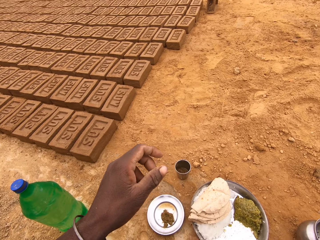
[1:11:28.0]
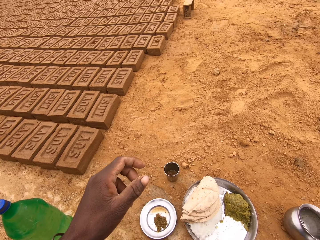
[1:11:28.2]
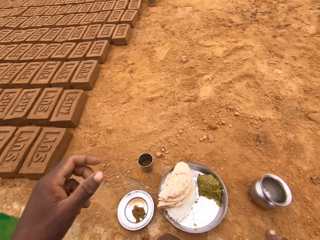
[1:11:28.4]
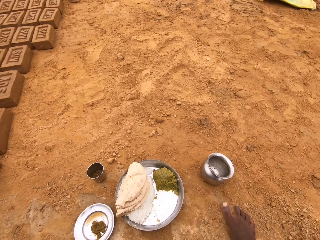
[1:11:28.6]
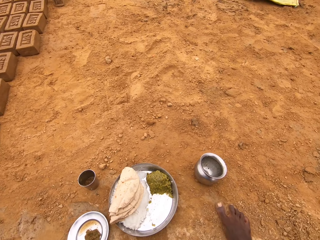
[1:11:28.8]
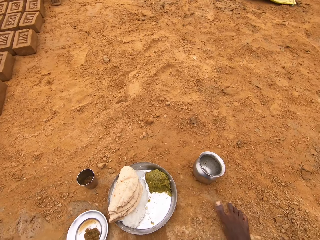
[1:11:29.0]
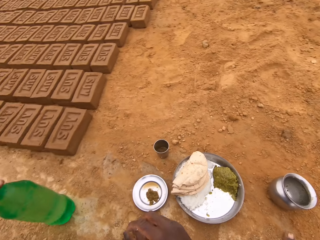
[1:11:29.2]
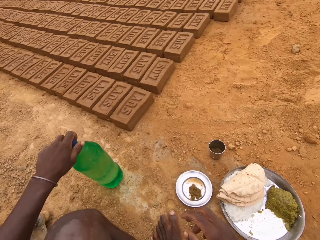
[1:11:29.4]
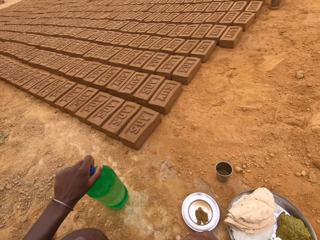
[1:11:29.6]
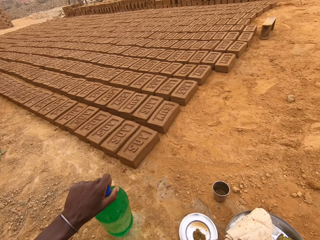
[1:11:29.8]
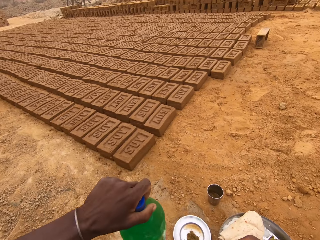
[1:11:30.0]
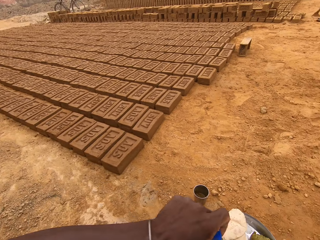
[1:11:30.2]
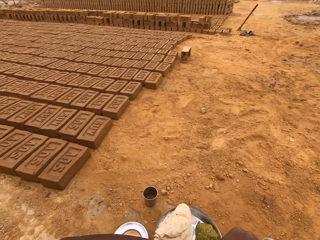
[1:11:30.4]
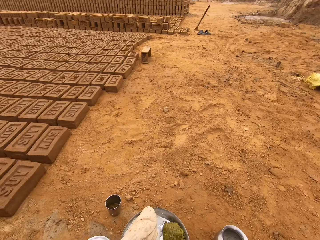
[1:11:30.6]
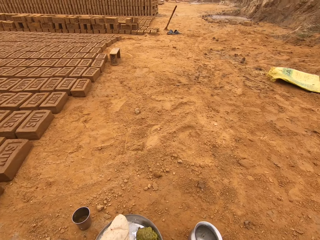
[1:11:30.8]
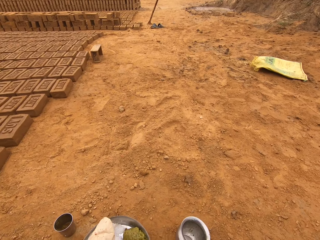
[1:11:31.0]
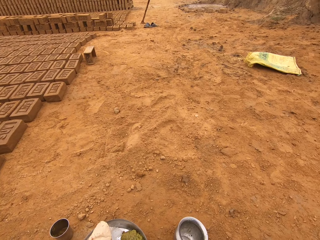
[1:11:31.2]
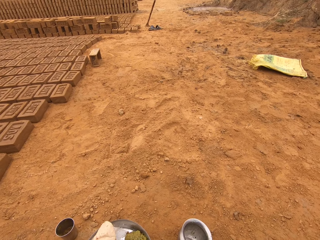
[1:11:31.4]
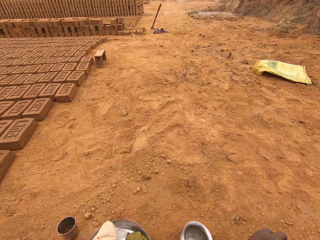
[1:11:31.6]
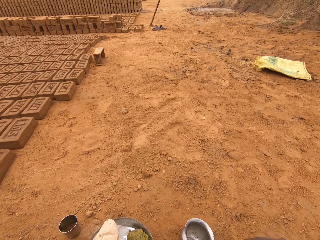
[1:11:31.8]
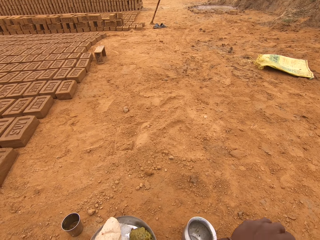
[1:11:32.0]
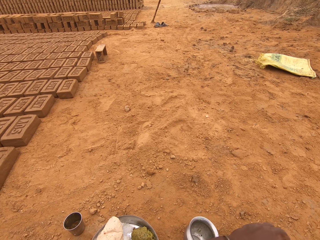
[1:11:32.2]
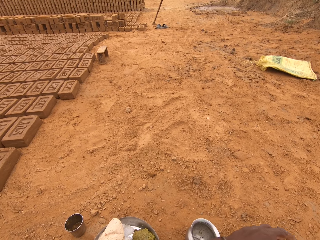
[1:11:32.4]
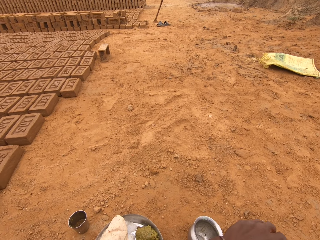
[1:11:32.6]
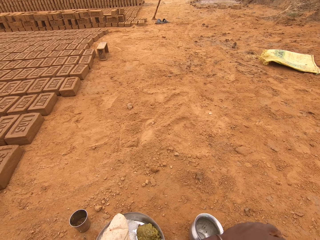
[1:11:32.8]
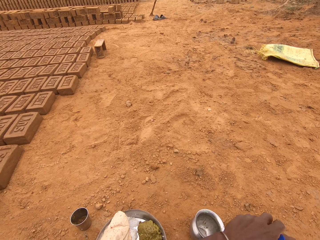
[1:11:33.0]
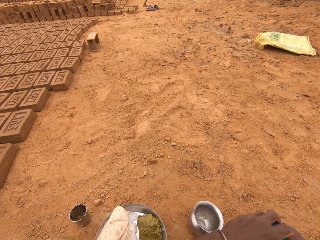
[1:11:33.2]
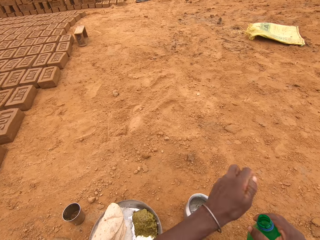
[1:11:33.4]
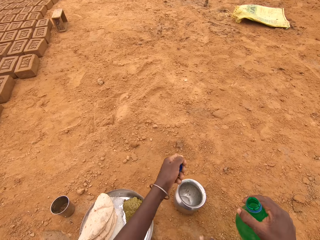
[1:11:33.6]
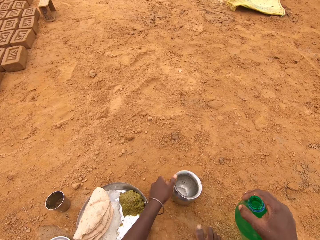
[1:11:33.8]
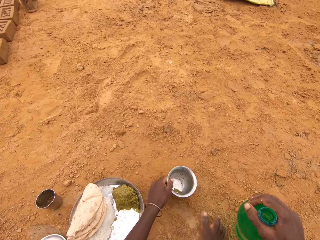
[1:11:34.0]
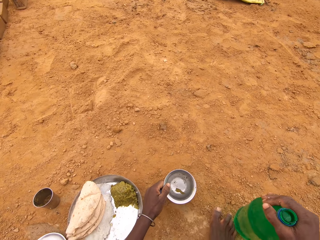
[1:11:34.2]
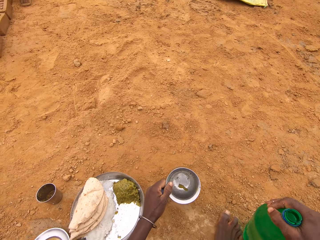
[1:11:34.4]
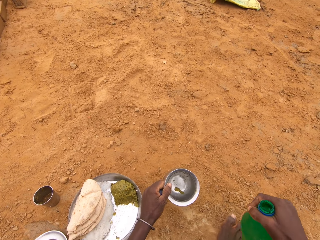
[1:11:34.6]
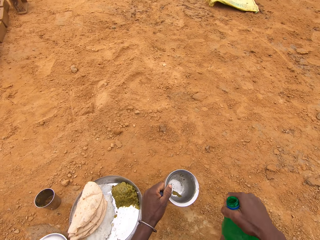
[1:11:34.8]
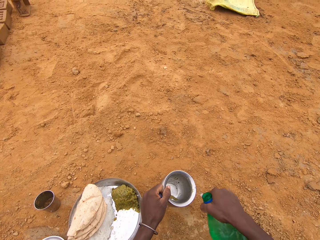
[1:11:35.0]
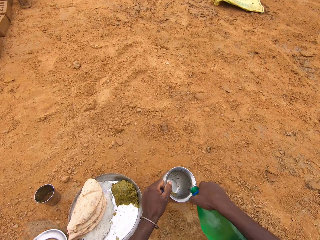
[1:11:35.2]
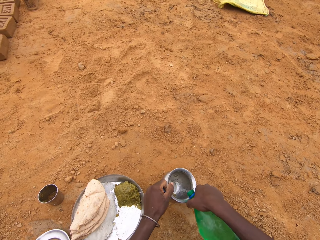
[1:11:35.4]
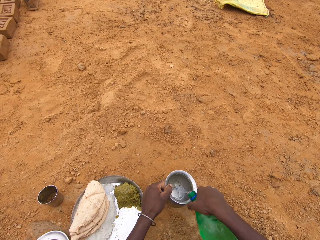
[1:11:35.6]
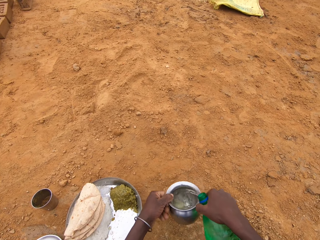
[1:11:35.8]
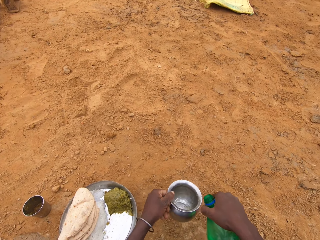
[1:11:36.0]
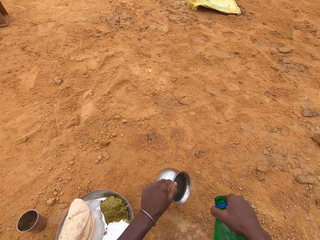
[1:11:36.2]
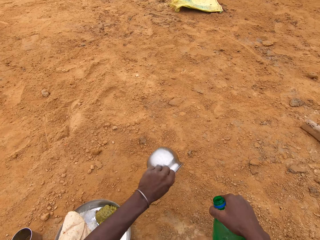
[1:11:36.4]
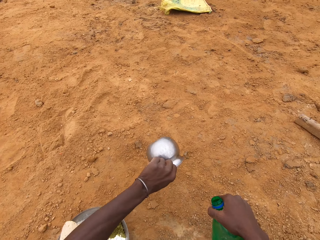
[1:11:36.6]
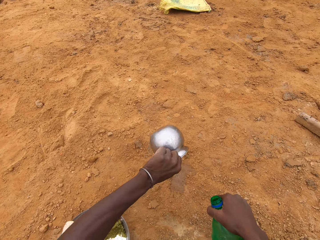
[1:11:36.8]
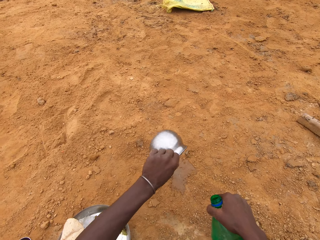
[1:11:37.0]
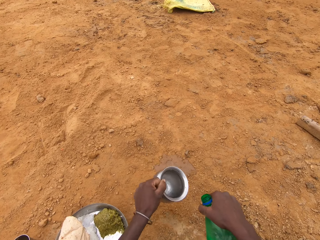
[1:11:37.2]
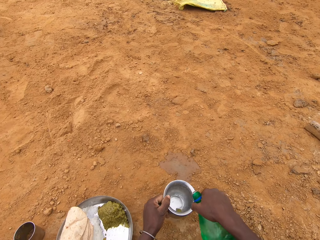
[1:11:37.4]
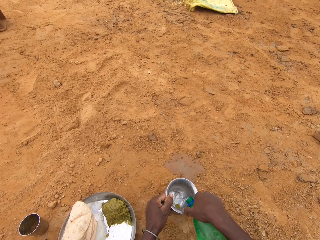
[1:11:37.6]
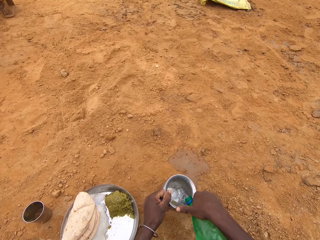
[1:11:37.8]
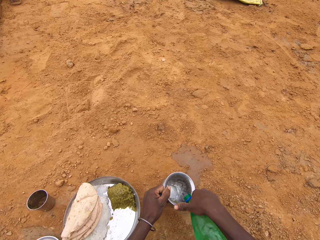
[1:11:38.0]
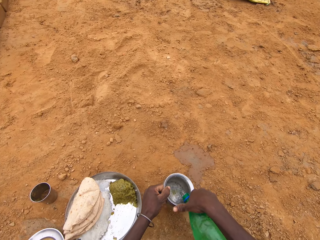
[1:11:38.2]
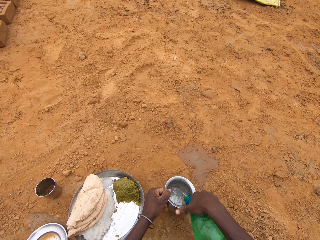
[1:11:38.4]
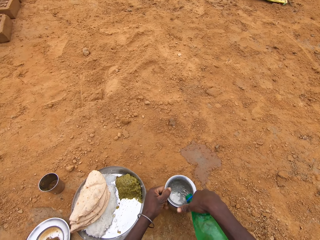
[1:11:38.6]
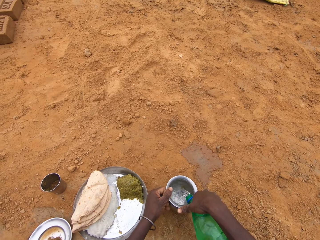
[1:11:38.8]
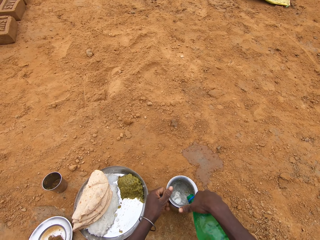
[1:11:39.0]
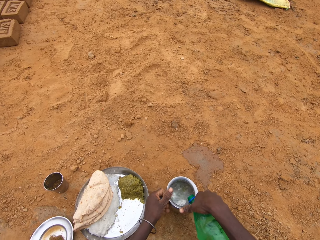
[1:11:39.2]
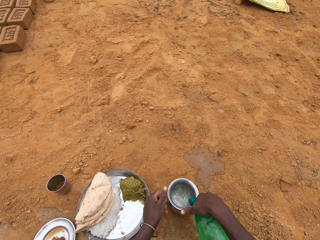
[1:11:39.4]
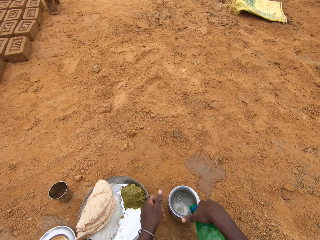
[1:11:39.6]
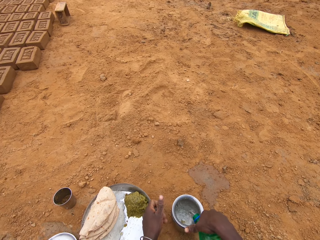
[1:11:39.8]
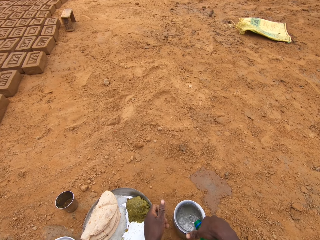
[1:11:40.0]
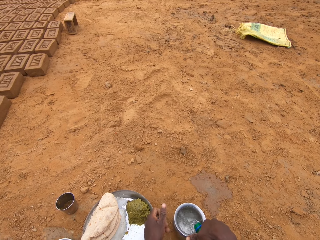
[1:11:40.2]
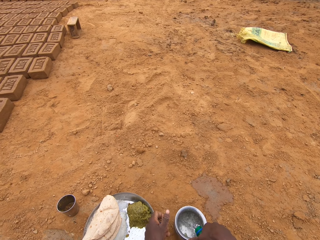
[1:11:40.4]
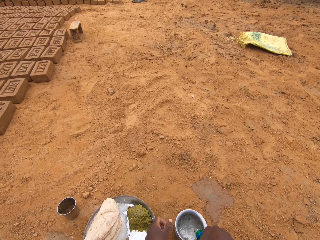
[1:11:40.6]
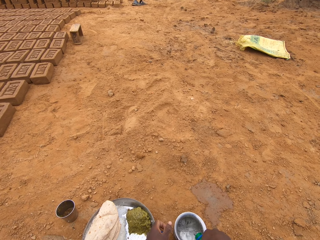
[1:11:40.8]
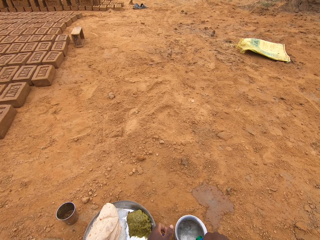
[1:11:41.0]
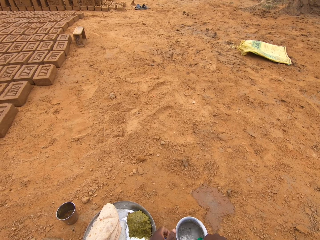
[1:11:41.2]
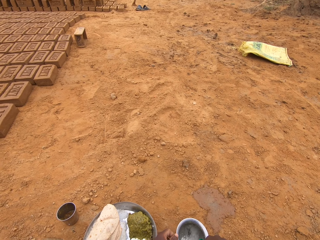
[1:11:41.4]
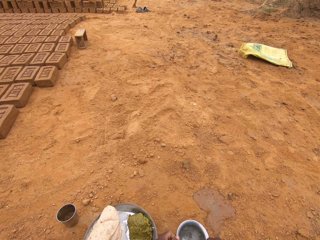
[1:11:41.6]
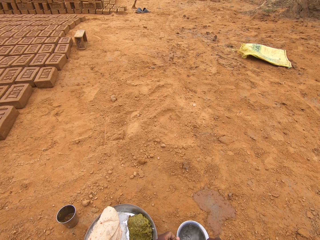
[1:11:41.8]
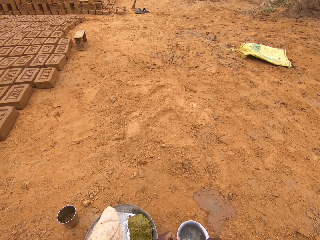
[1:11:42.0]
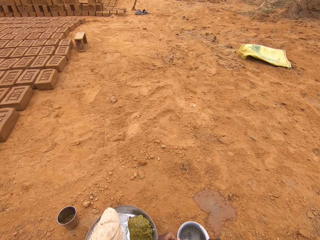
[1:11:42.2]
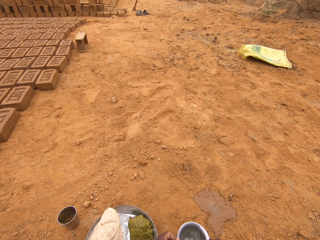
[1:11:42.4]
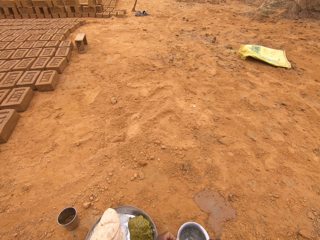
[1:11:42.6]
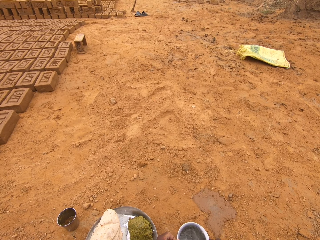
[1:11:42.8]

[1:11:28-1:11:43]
The camera wearer picks up a bottle of water. They open the bottle. They stare into a cup. They pick up a metal container. They pour water into the cup. They pour the water from the container. They rinse the cup. They pour water into the cup.

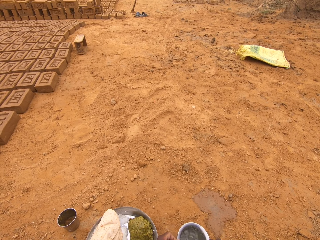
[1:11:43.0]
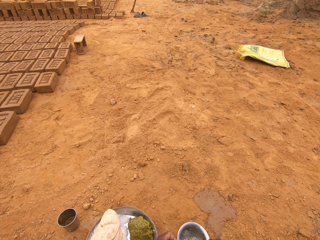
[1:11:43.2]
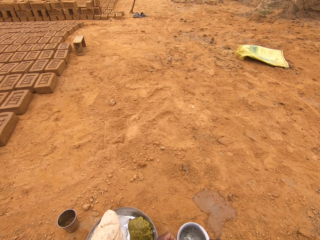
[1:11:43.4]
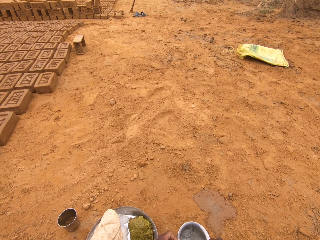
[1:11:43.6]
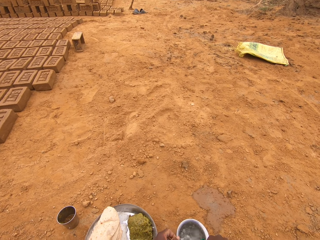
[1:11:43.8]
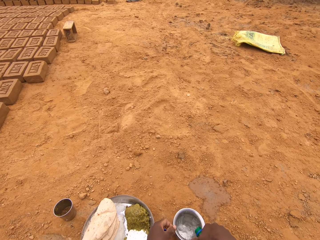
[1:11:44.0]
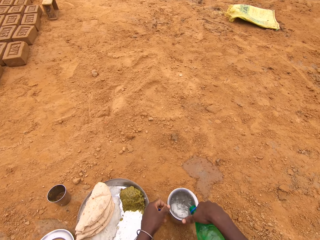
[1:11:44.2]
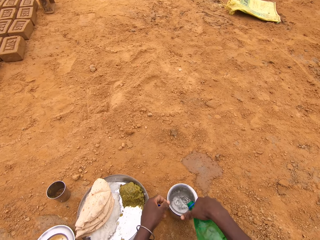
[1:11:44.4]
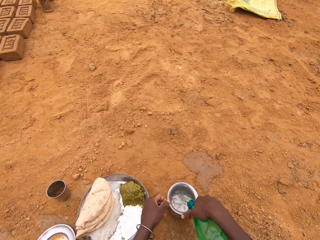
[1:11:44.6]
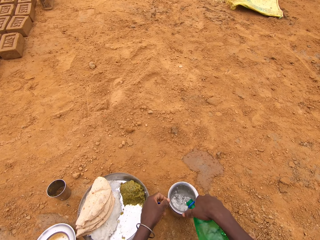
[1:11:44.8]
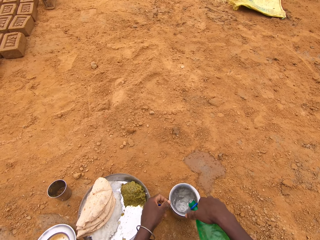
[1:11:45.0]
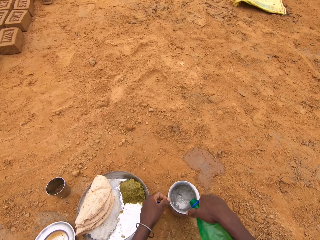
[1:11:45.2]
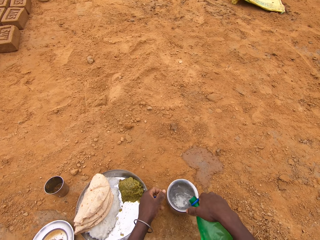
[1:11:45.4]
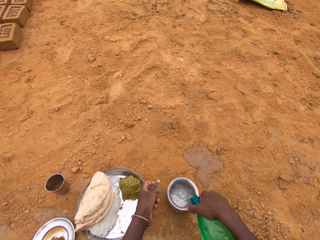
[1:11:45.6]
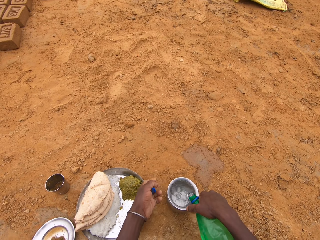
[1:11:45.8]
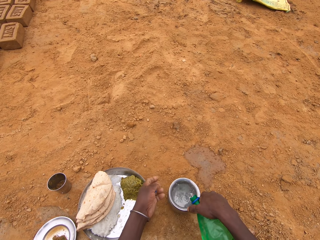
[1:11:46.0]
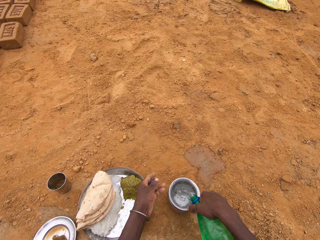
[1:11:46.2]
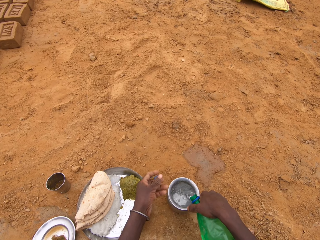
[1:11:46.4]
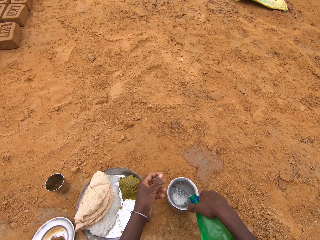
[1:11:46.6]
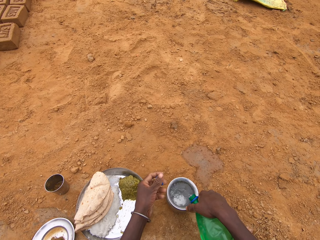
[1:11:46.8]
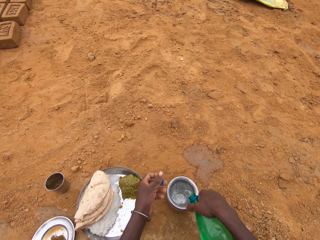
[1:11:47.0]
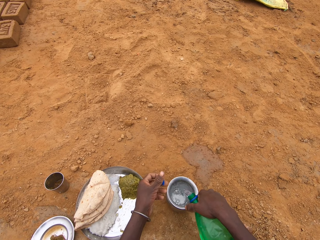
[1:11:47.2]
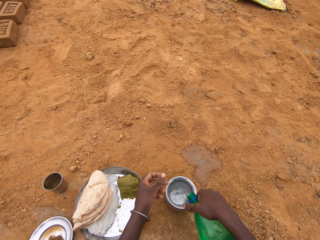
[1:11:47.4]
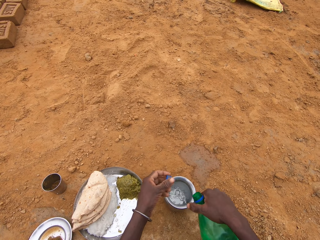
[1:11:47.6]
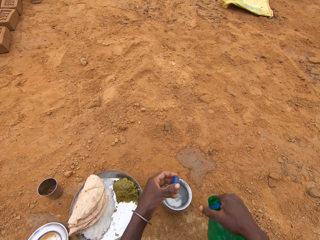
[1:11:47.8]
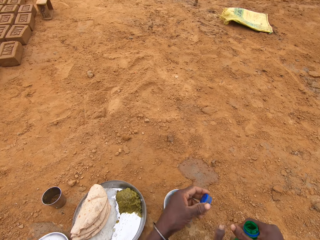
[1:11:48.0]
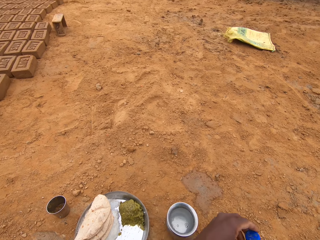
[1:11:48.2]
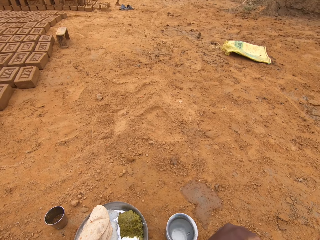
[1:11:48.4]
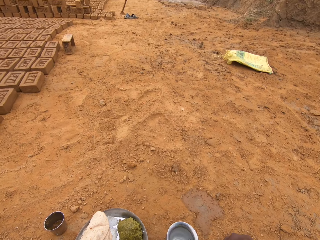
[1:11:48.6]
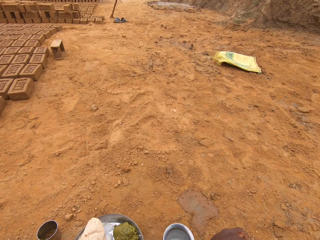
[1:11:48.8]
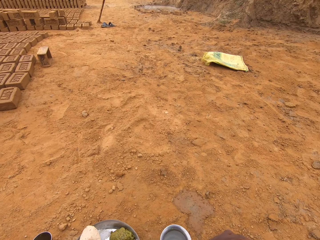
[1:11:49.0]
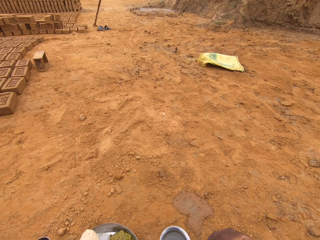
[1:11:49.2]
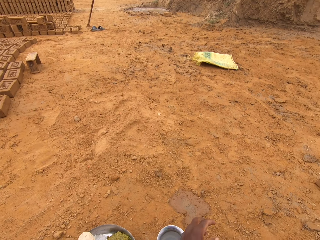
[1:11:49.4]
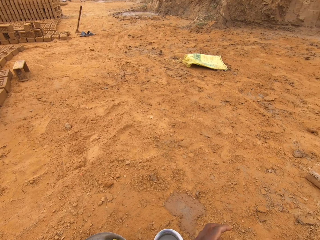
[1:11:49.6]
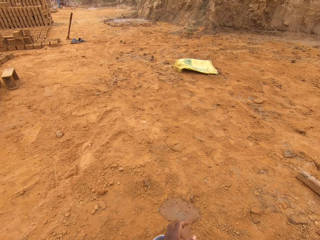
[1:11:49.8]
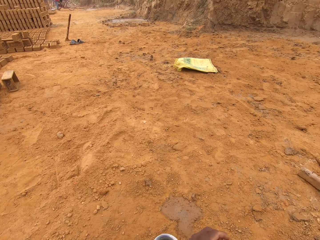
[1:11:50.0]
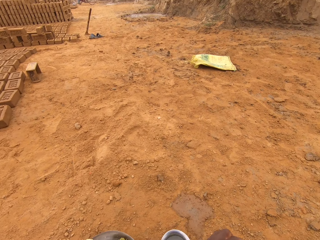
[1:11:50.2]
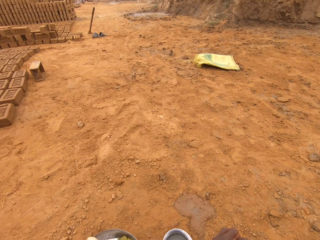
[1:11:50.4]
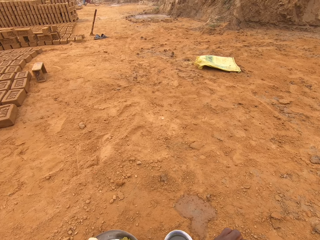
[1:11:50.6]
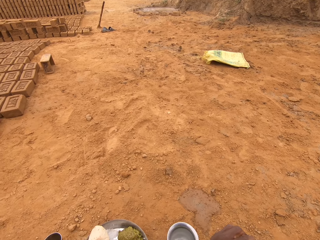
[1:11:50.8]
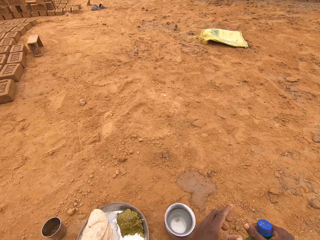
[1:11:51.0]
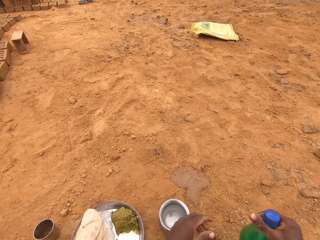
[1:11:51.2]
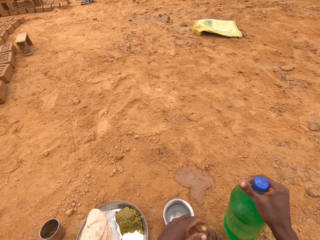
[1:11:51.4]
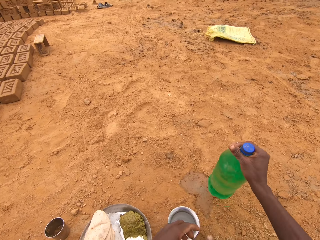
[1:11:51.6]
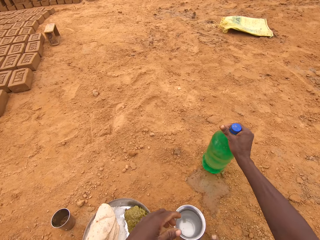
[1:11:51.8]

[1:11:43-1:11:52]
The camera wearer closes the bottle with the lid.
